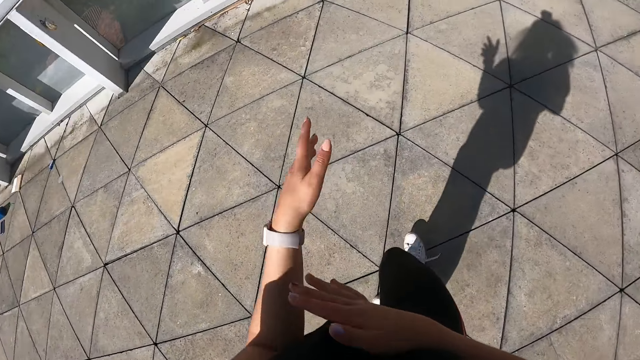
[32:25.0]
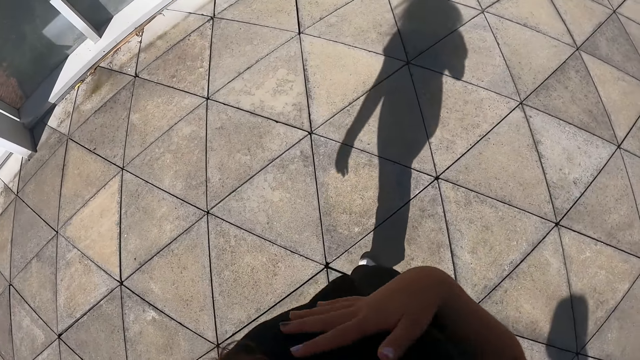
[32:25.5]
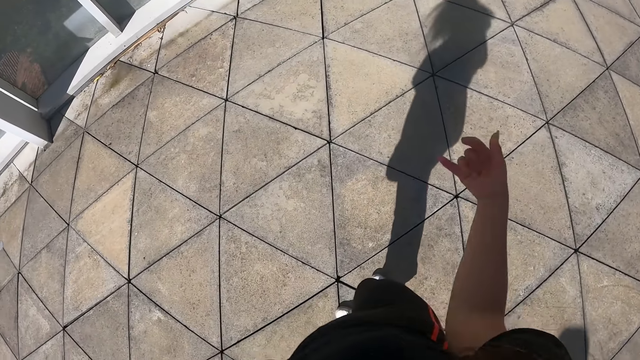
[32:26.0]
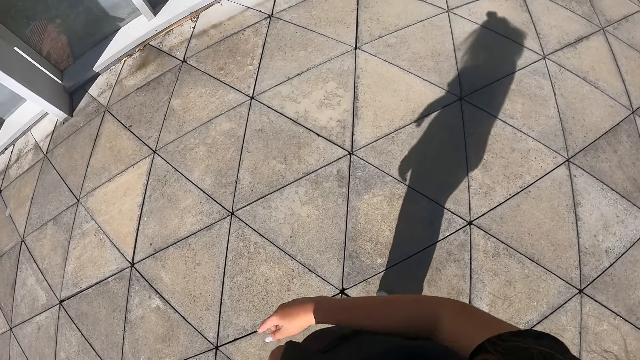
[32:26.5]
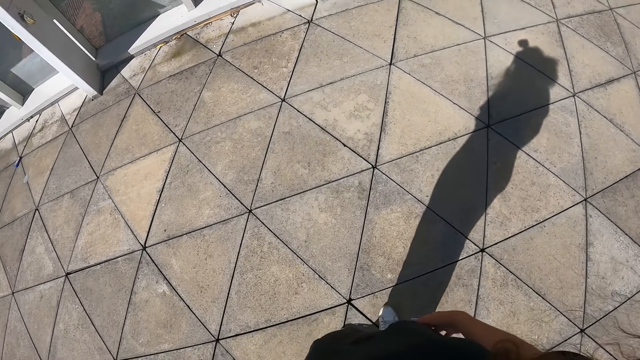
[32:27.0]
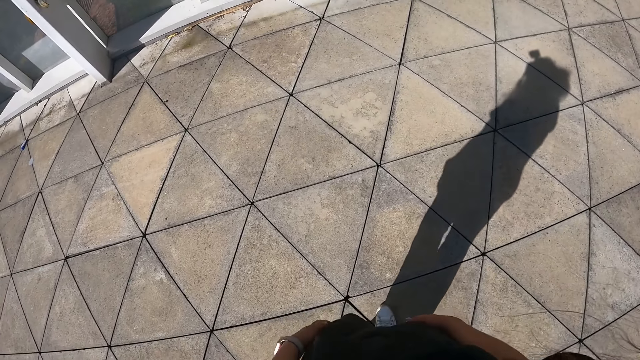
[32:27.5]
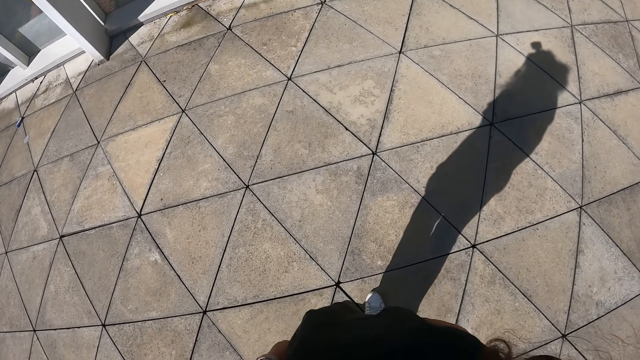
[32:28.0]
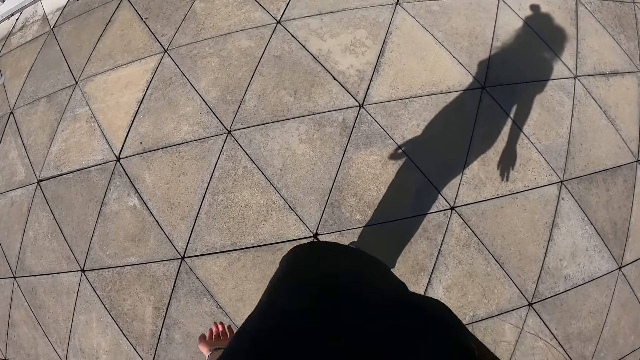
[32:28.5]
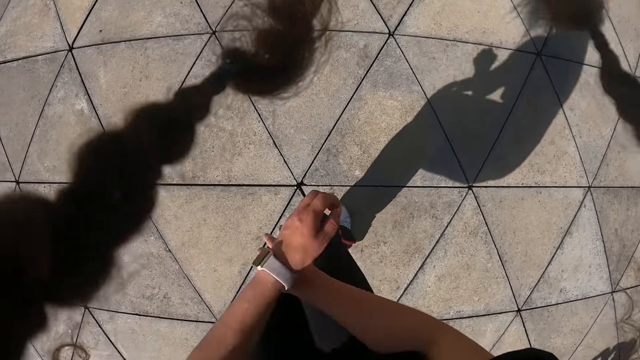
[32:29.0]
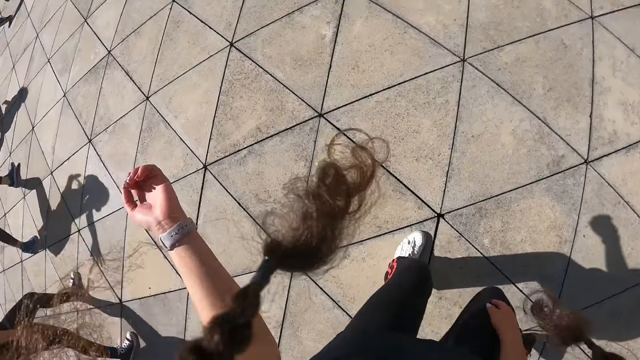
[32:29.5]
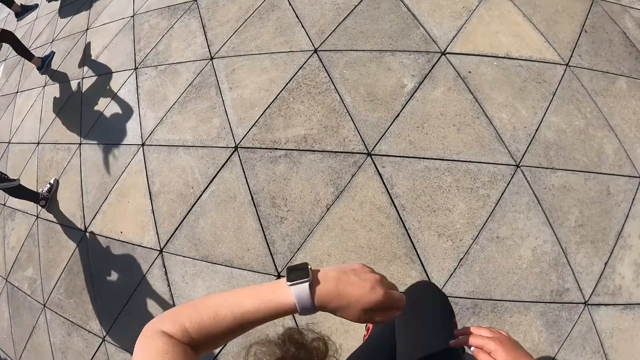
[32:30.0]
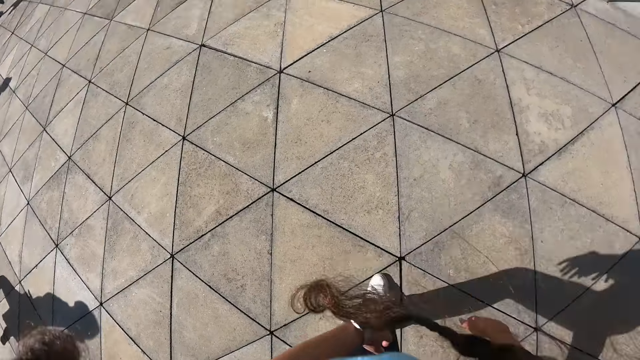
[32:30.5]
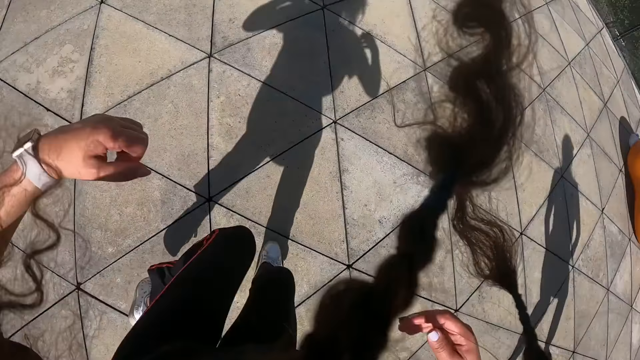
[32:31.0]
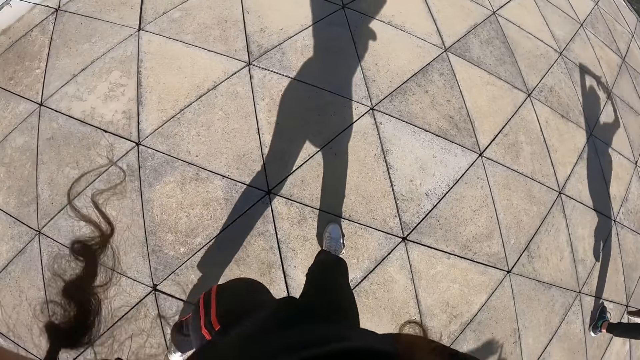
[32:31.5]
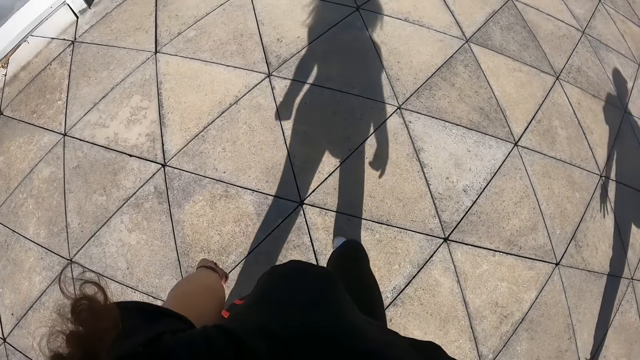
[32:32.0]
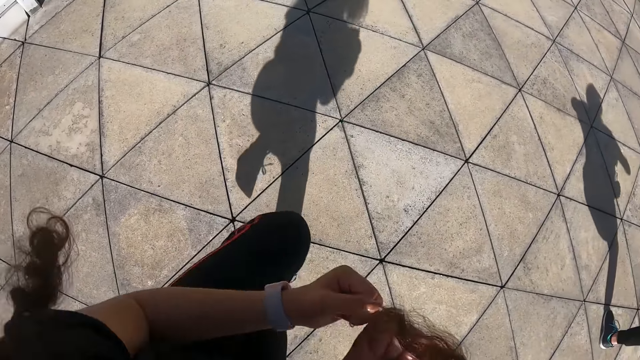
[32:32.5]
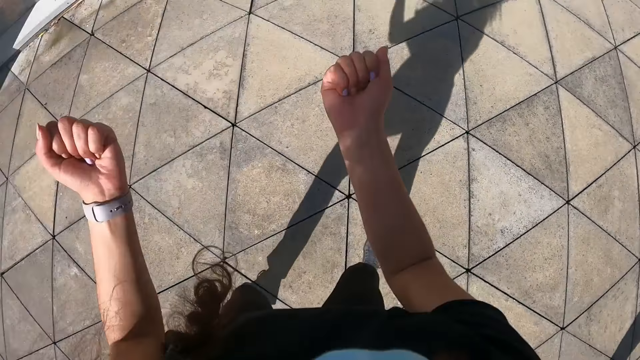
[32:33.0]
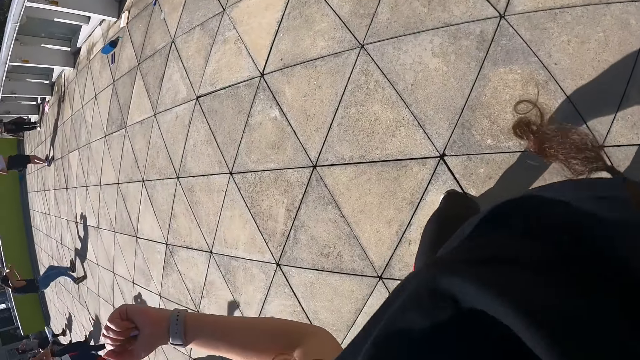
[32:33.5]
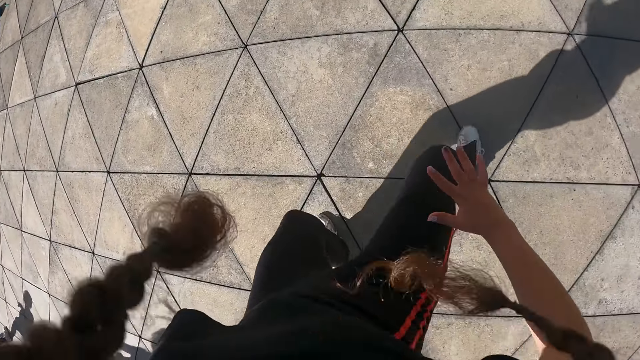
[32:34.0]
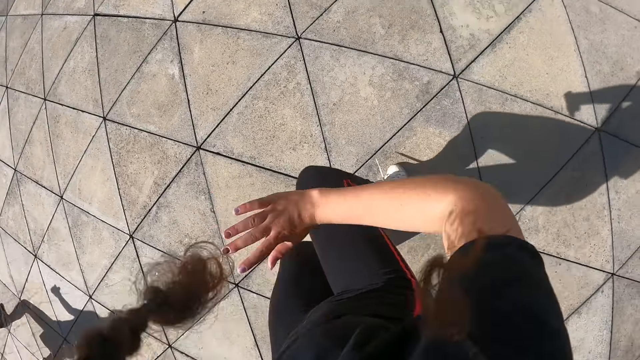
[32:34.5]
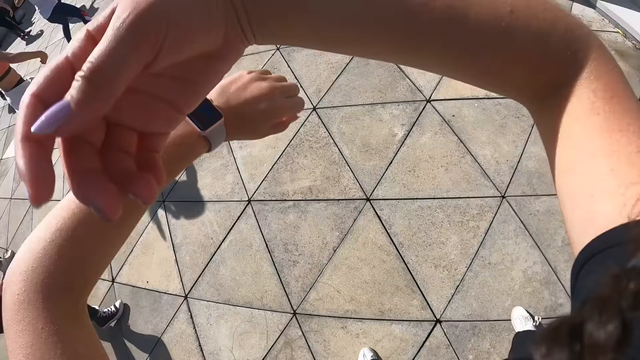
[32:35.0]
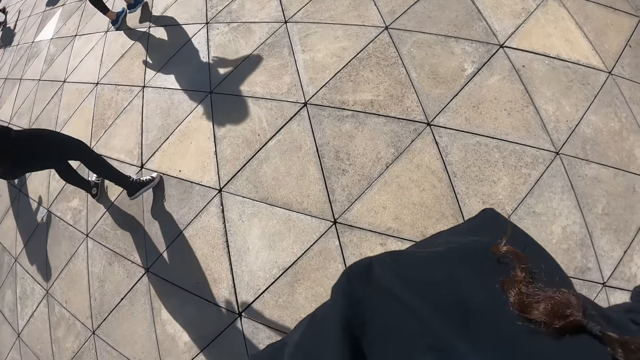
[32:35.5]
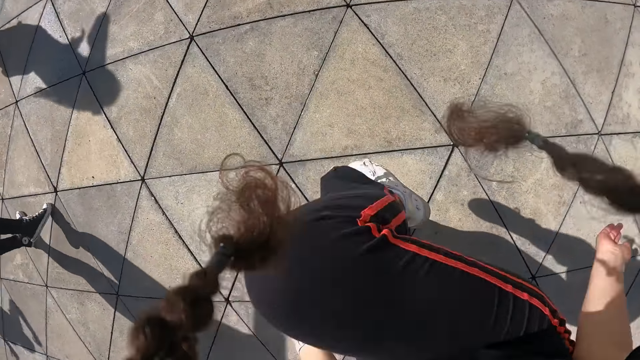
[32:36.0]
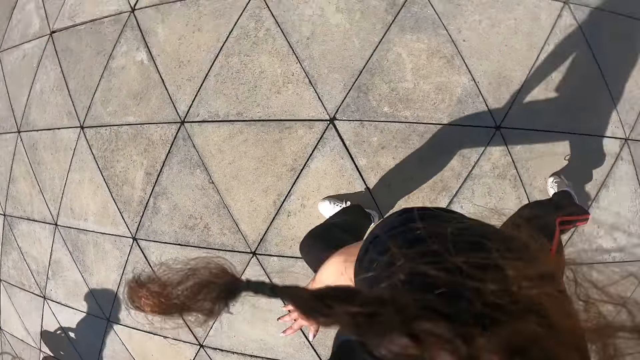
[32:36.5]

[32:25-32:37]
The camera wearer stretches the arms. They dance along with a group of people.

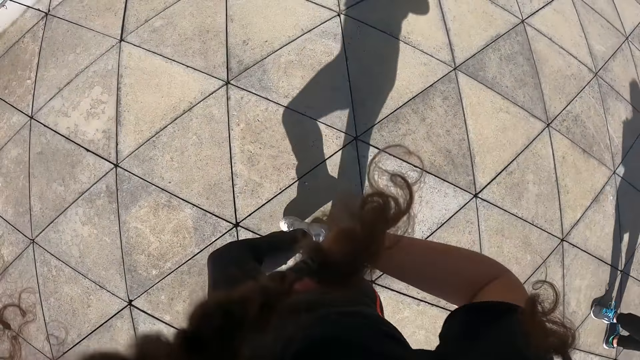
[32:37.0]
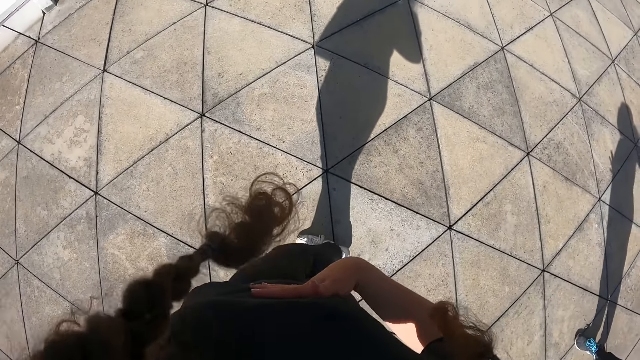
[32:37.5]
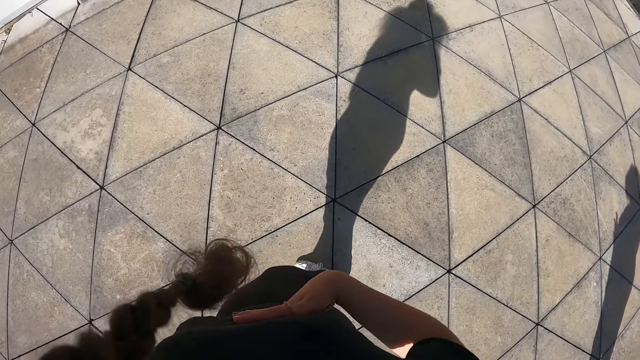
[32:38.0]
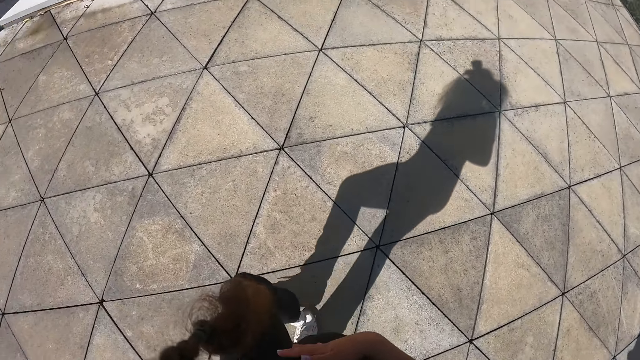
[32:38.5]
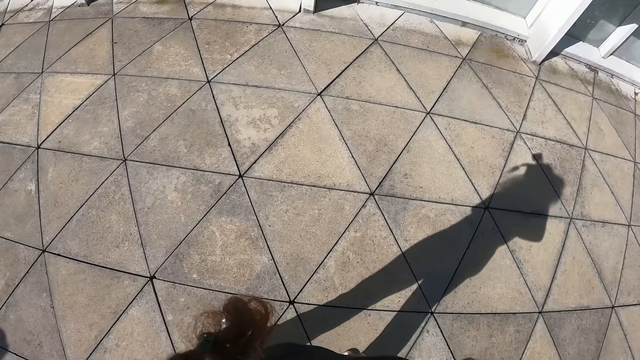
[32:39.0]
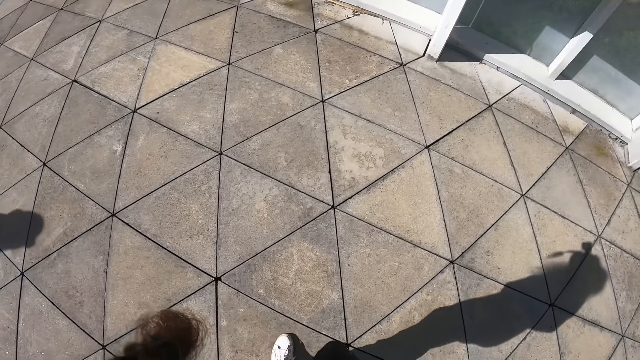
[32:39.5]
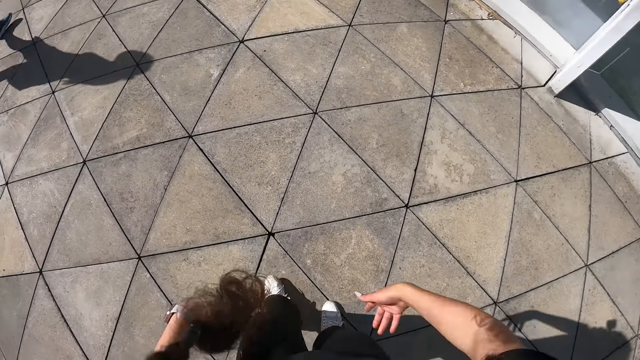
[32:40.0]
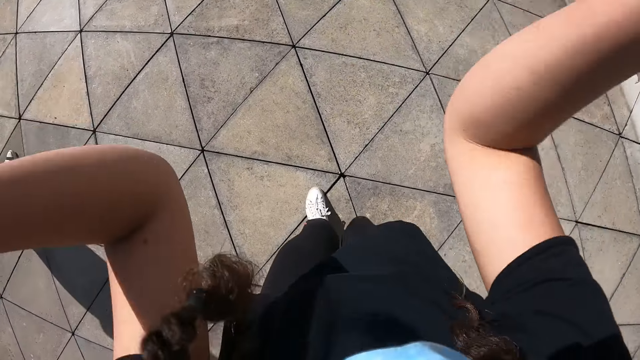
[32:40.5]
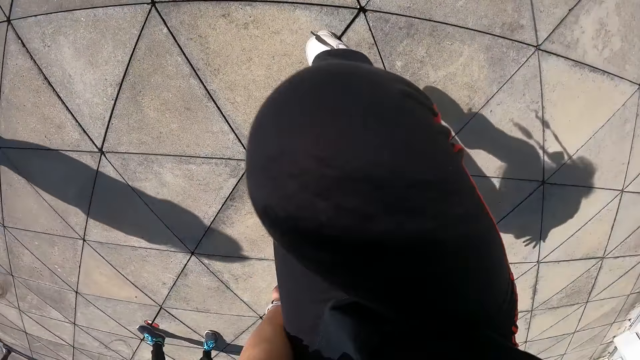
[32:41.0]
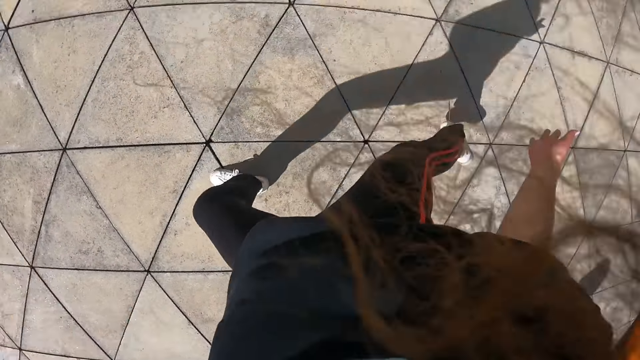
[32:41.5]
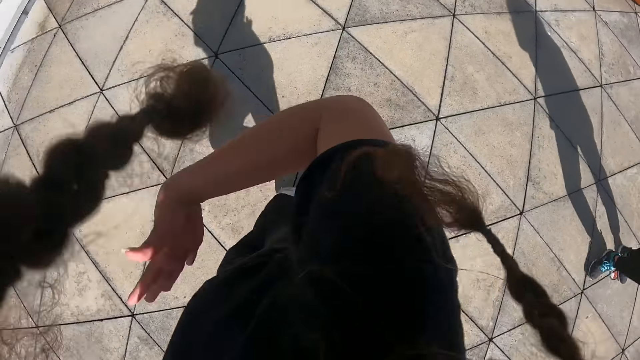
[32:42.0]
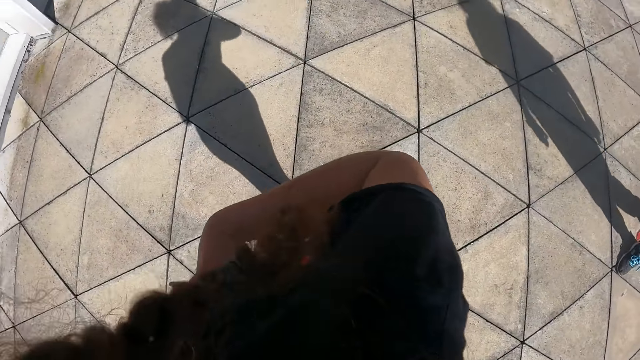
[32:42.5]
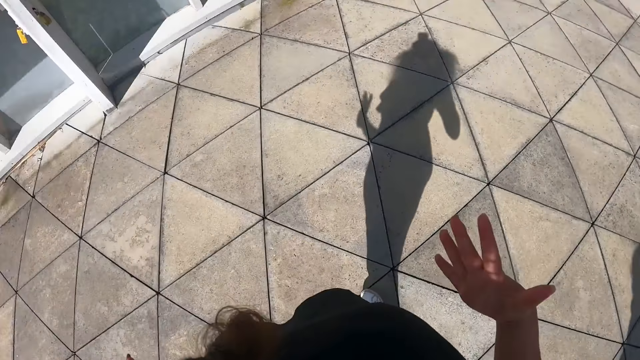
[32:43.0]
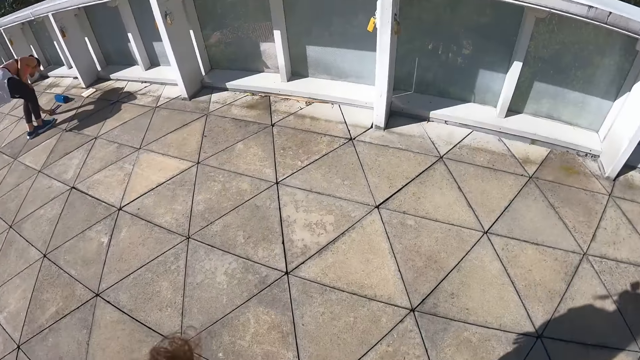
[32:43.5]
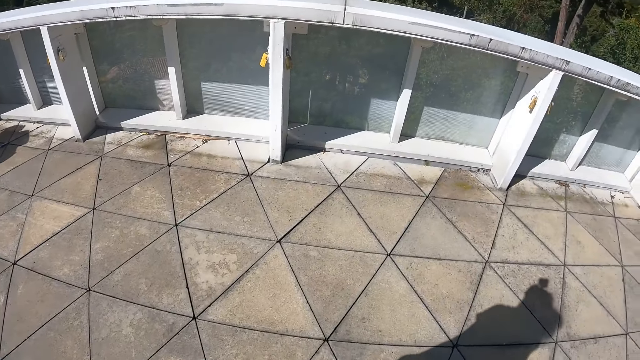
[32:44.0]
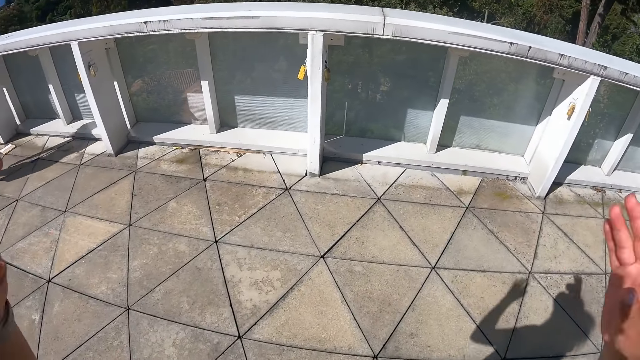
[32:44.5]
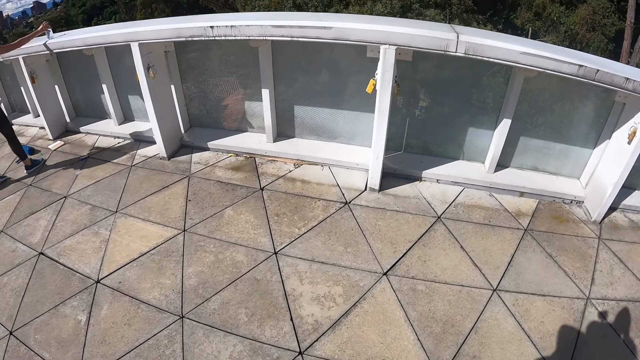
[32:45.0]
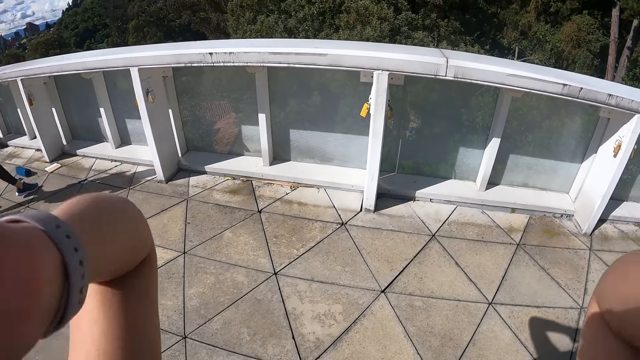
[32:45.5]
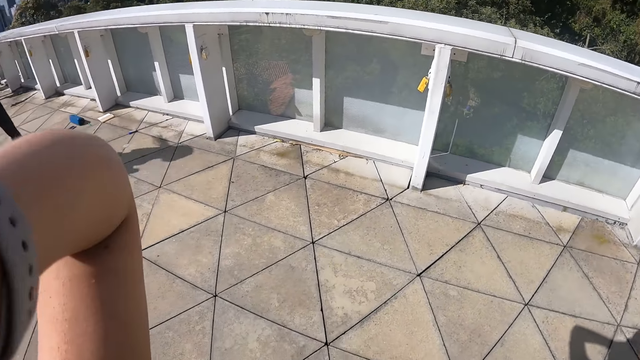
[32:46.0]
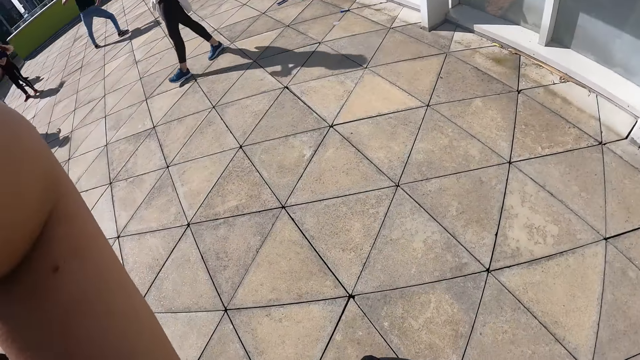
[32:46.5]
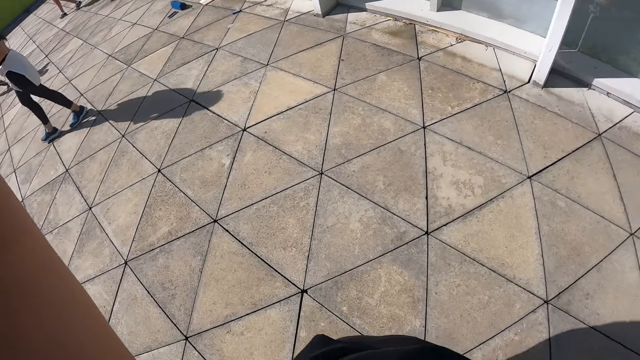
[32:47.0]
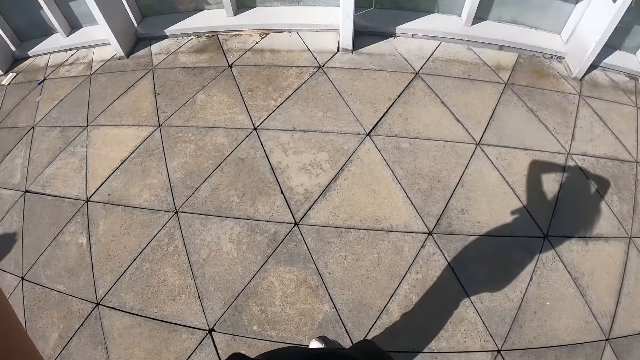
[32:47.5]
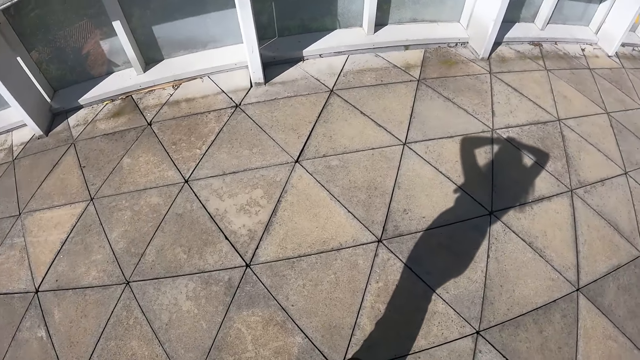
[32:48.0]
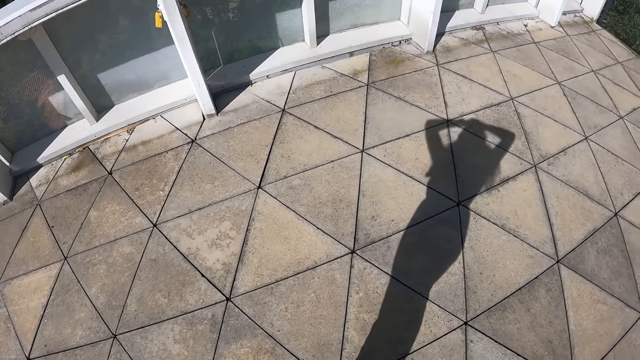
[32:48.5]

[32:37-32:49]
A woman picks up a bottle of water from a wall with her left hand.
